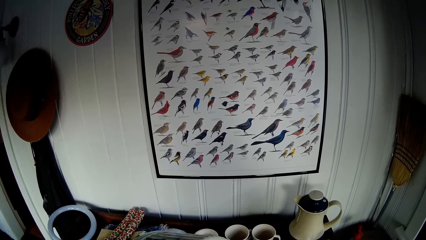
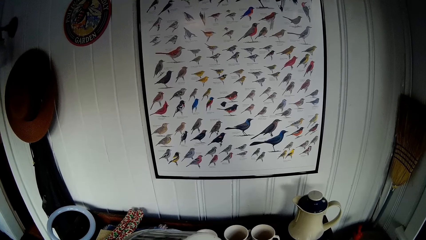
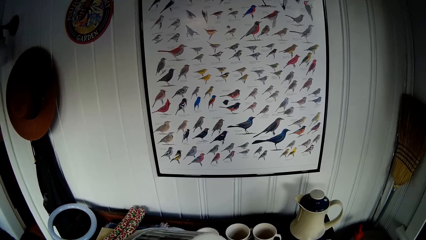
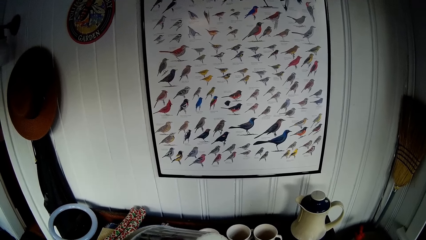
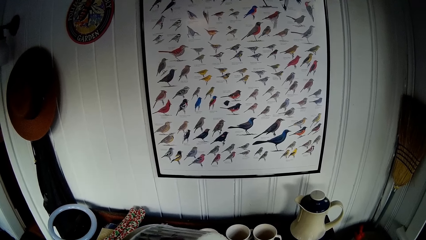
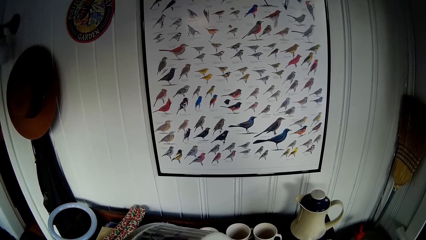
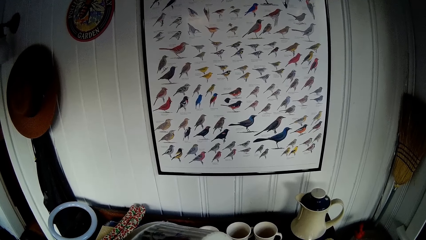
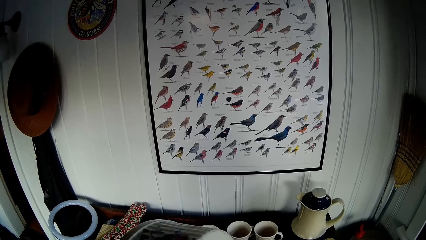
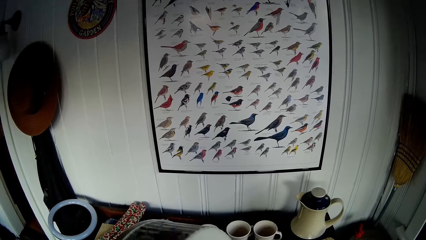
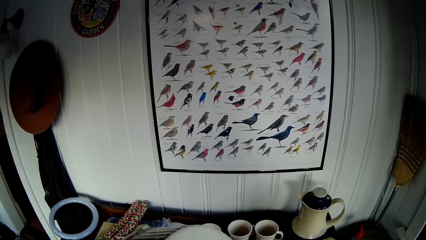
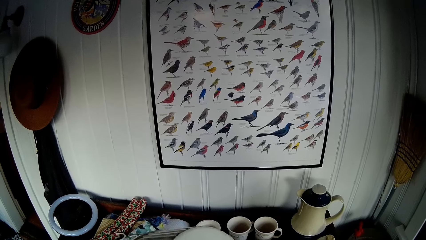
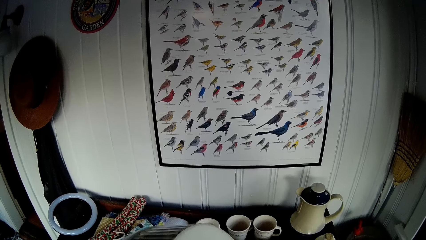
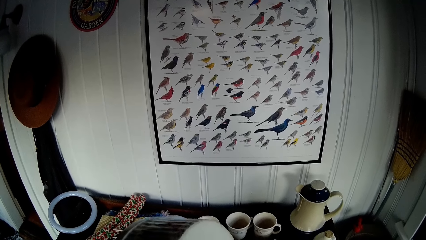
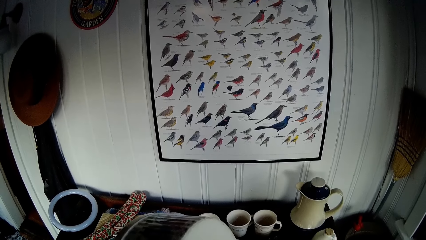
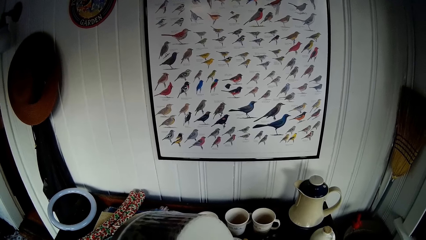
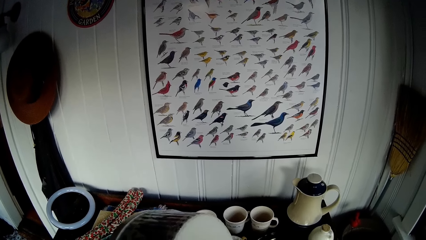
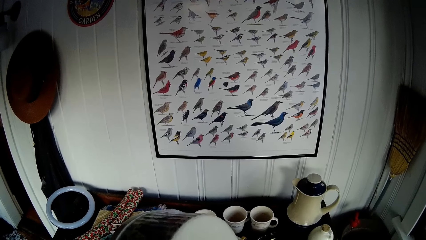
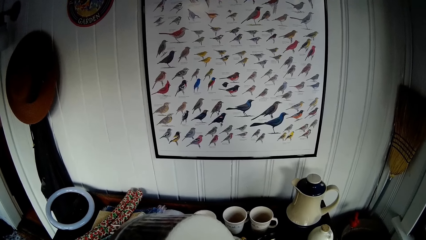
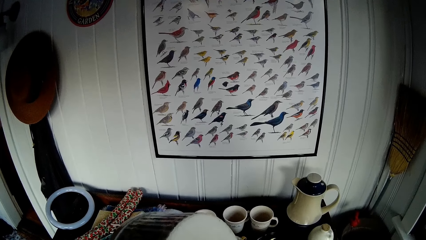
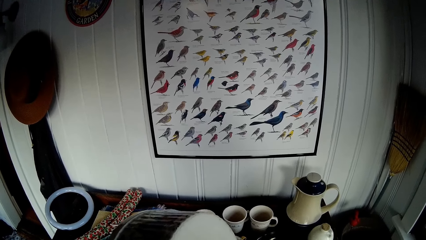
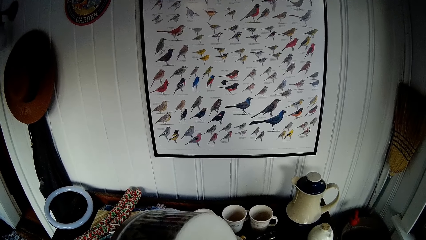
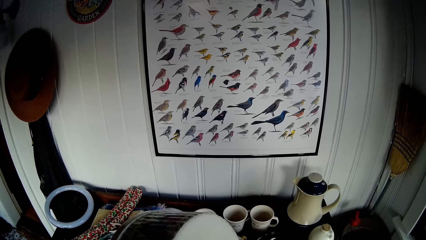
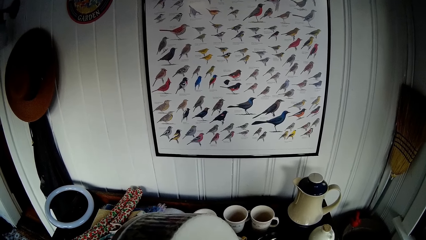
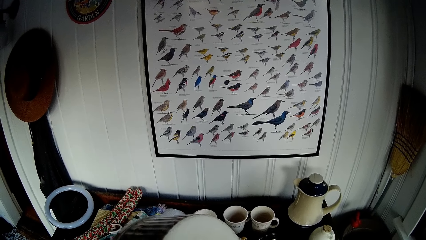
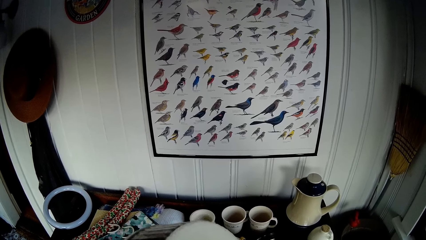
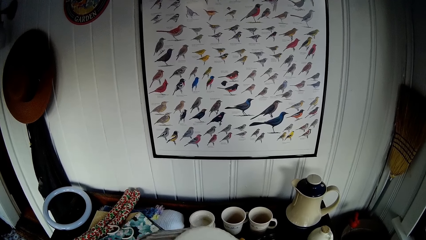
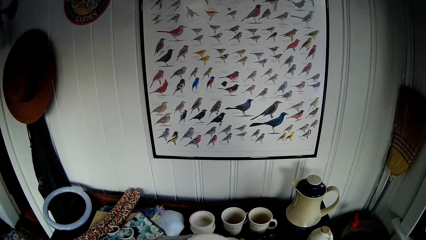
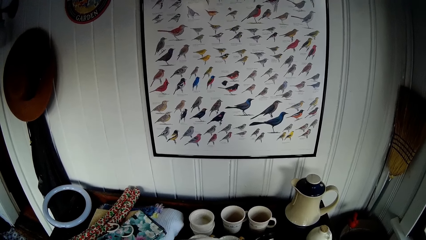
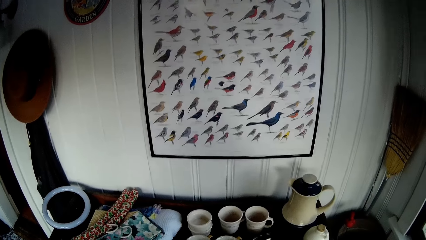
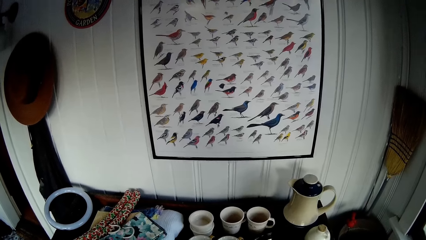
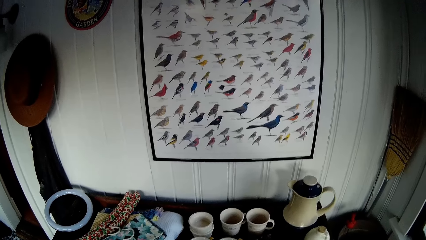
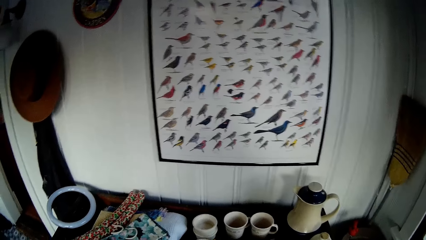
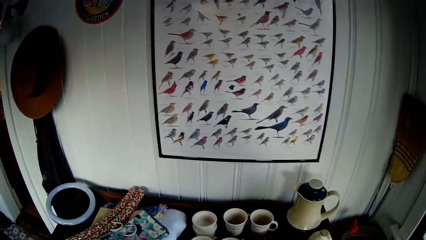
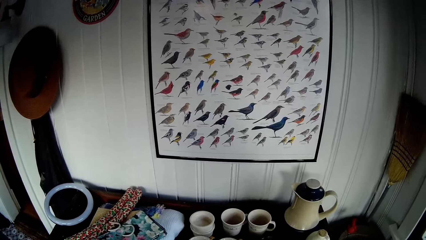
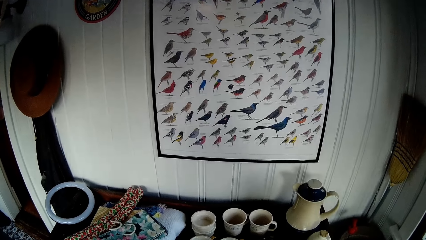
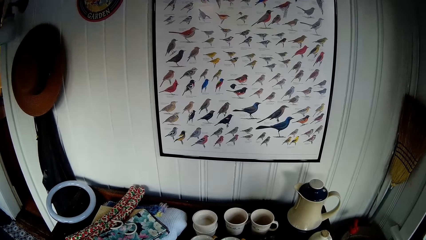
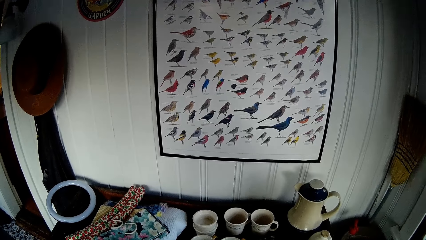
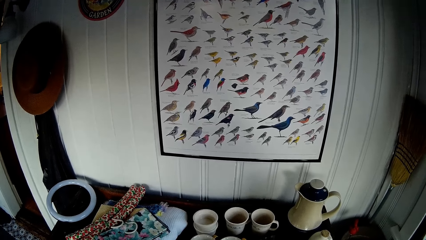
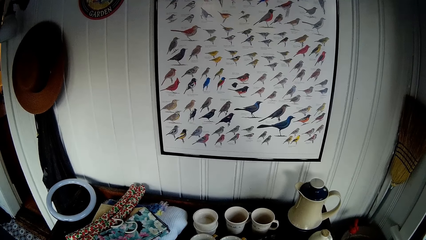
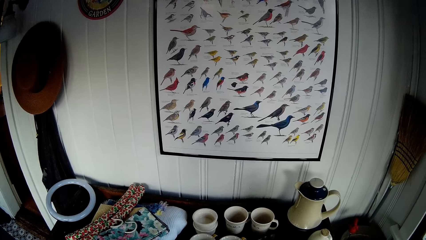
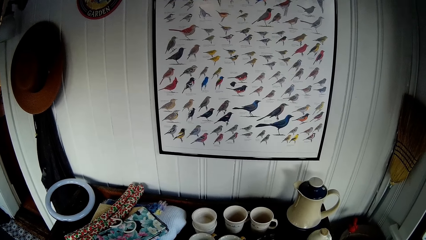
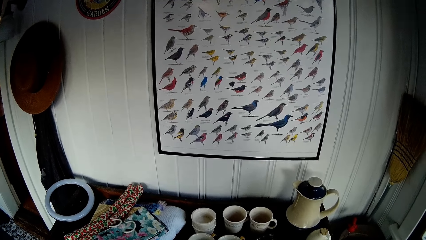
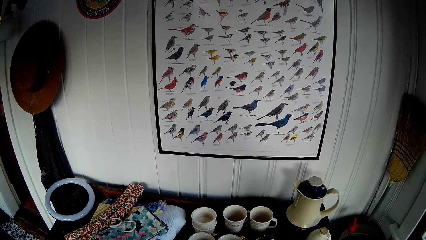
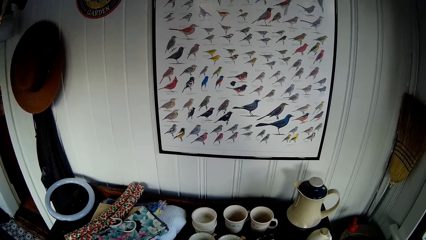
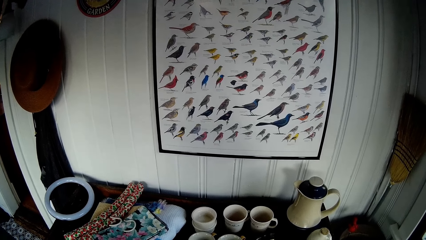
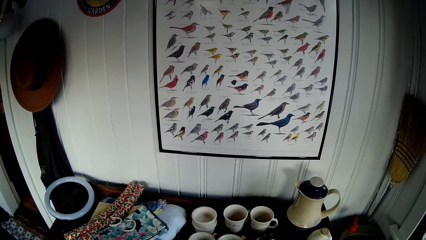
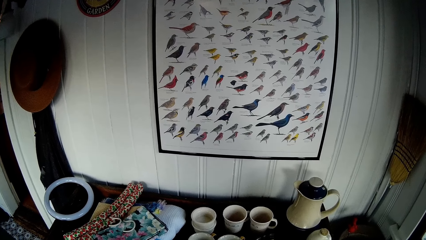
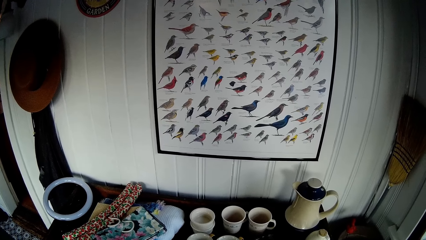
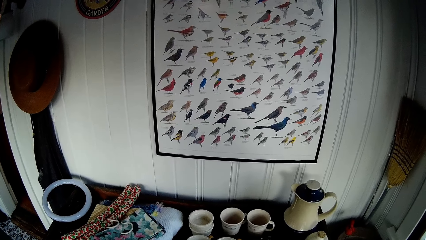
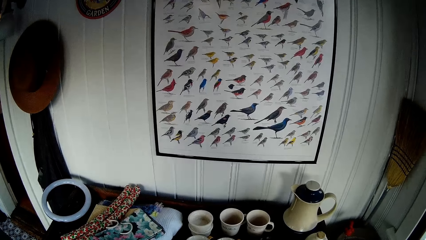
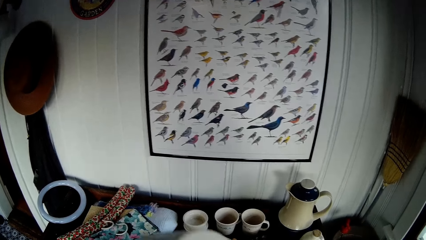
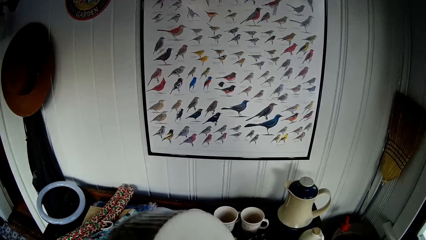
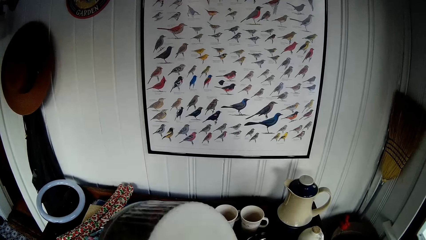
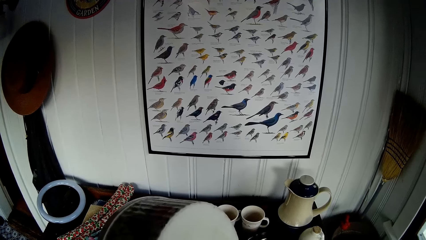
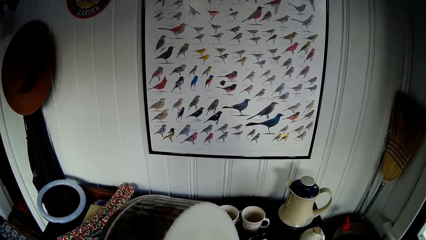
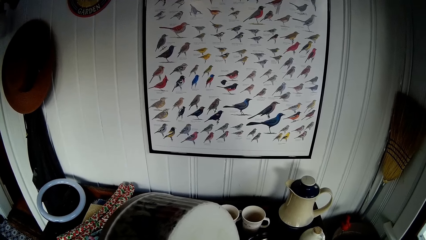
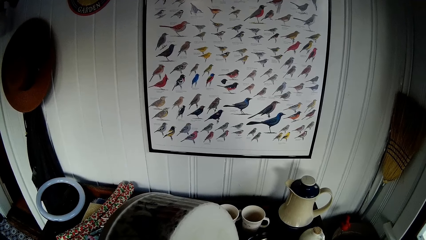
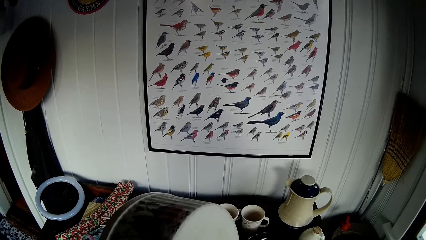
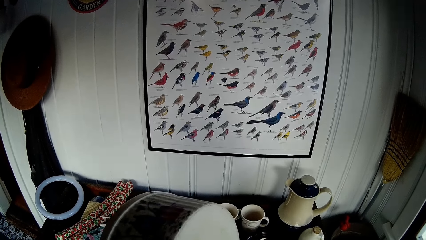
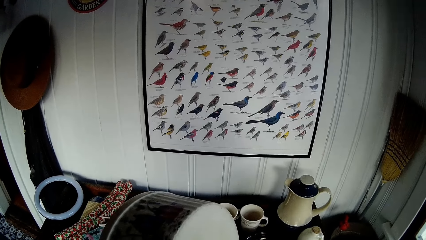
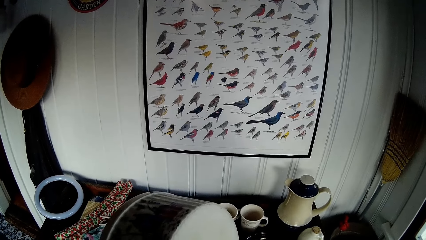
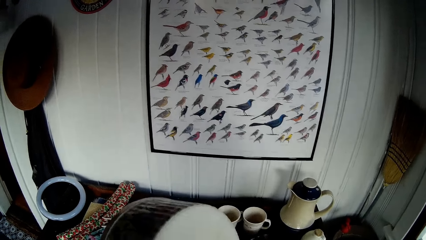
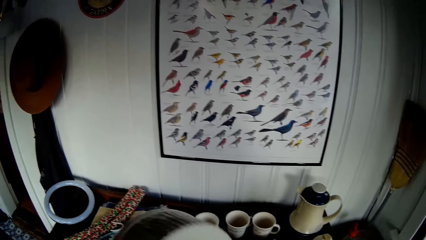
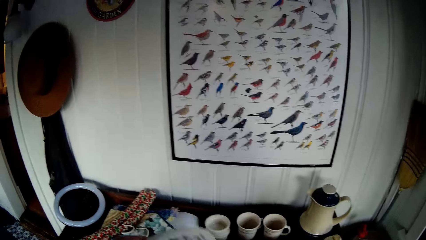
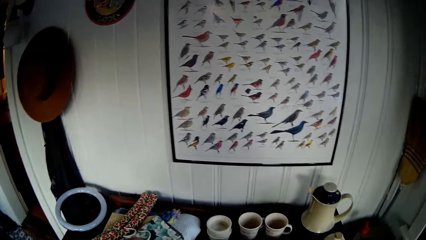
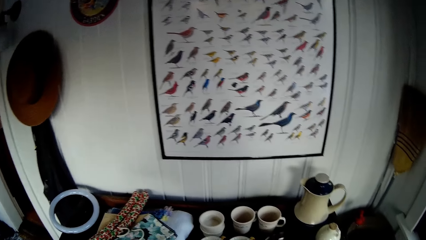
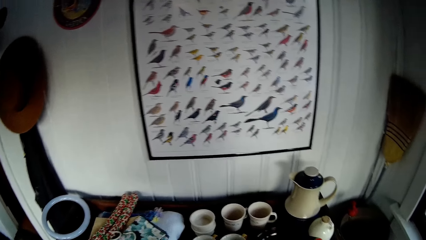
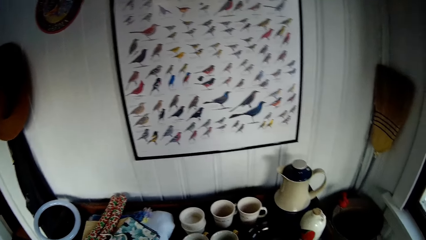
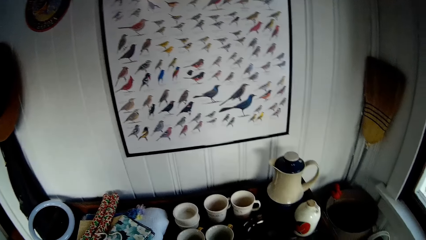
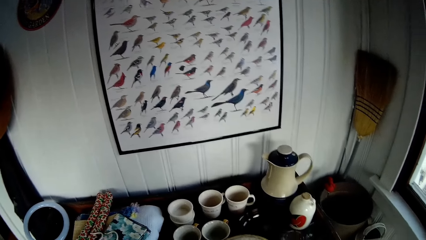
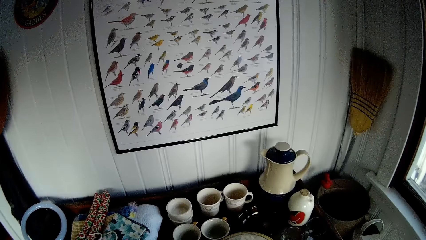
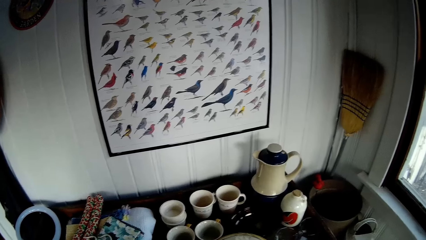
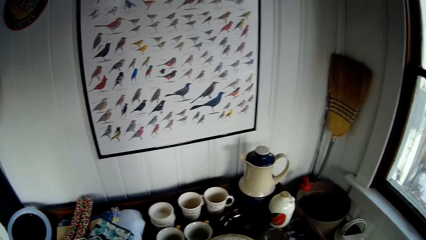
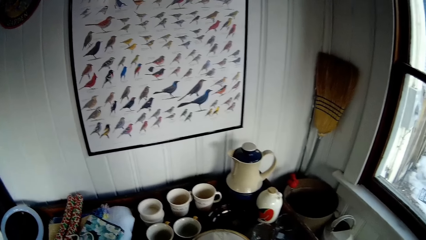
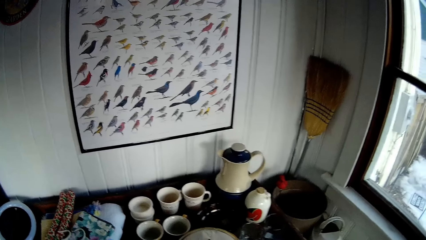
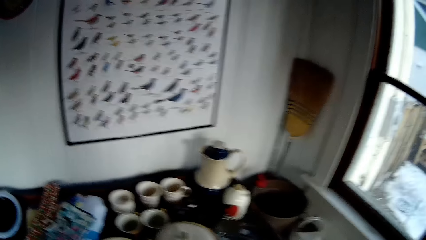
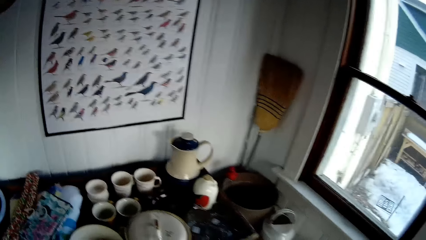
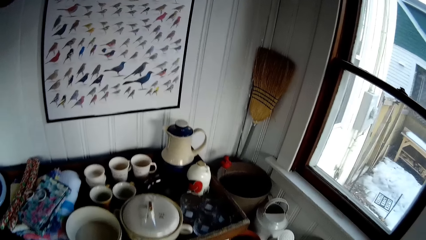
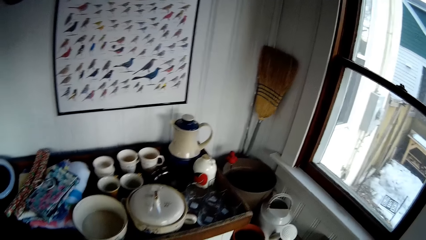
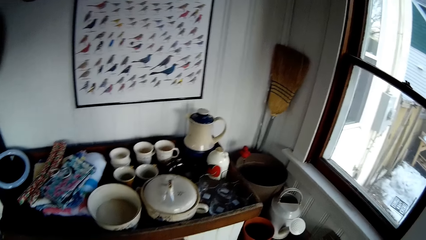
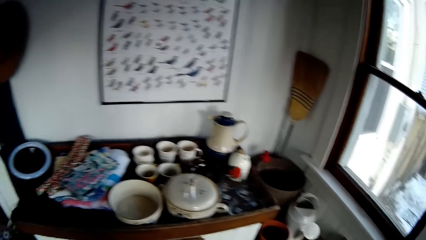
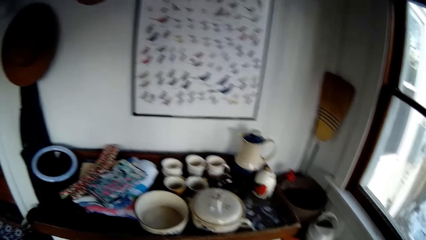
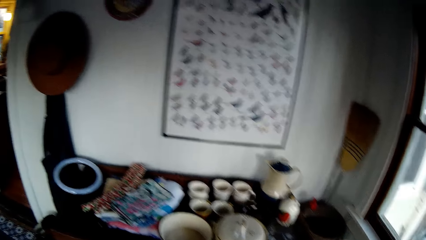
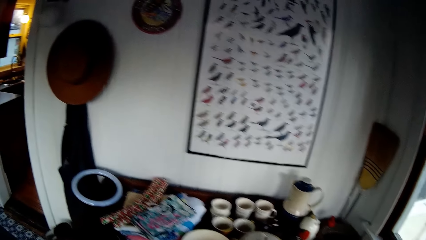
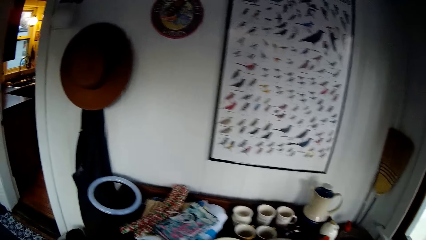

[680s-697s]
The camera wearer holds a bowl with both hands. They fill the cup.
